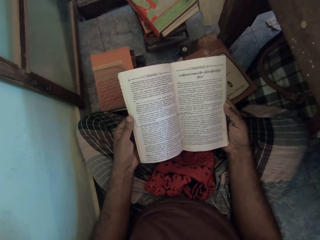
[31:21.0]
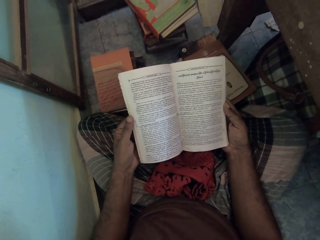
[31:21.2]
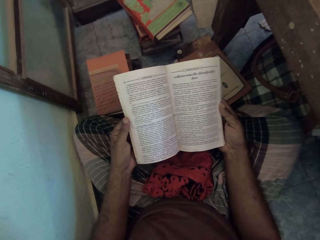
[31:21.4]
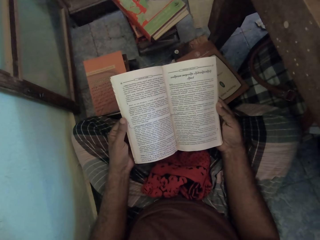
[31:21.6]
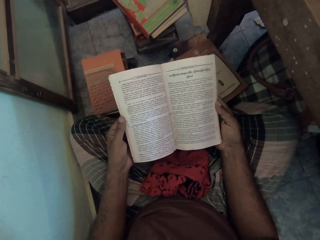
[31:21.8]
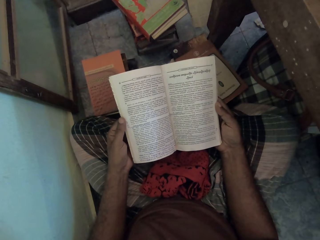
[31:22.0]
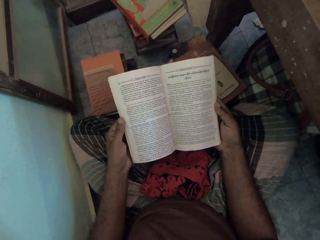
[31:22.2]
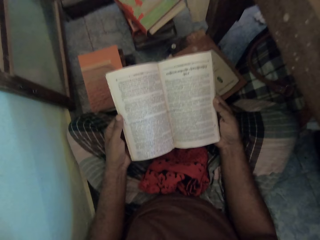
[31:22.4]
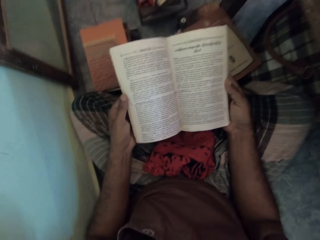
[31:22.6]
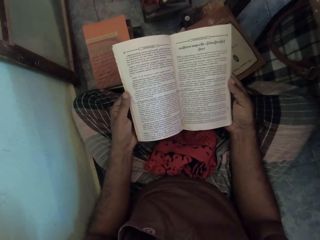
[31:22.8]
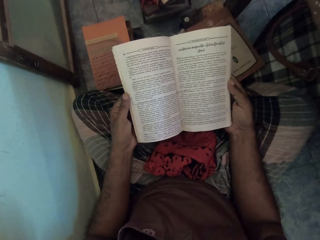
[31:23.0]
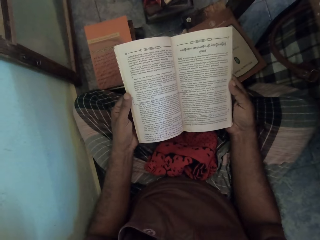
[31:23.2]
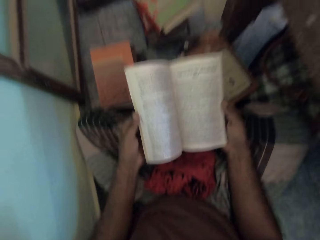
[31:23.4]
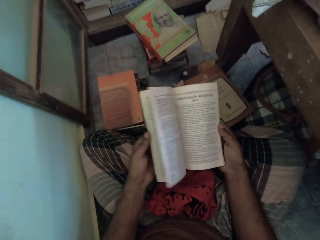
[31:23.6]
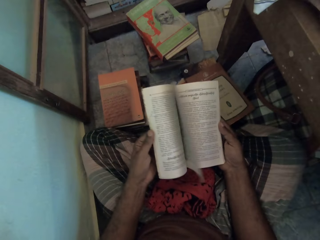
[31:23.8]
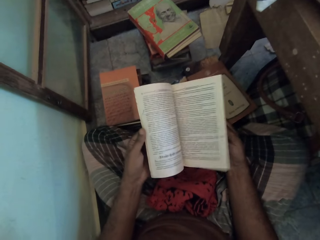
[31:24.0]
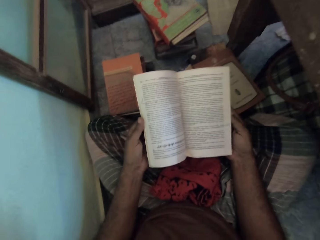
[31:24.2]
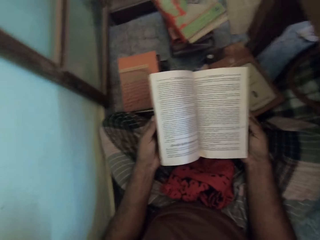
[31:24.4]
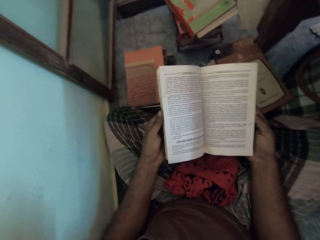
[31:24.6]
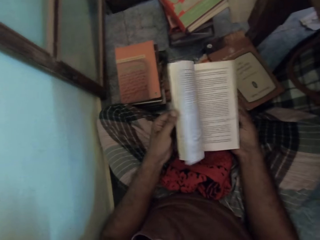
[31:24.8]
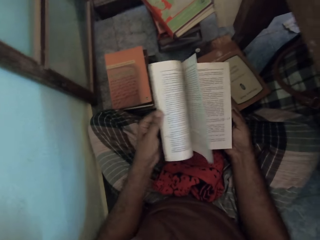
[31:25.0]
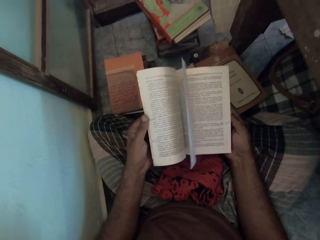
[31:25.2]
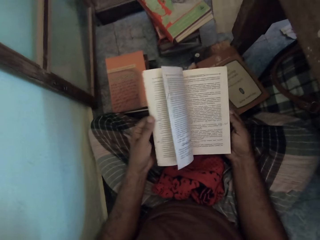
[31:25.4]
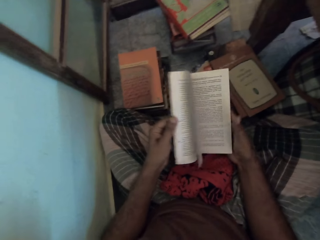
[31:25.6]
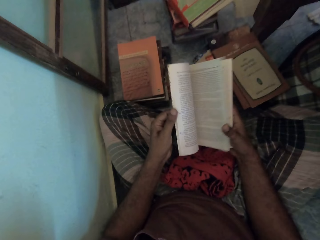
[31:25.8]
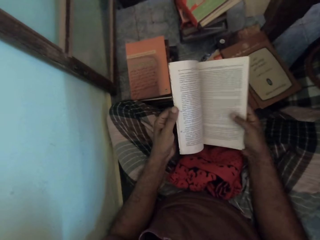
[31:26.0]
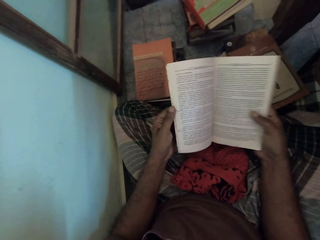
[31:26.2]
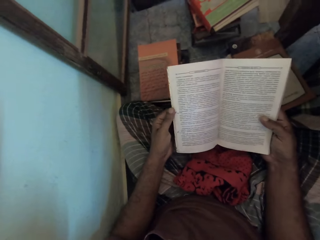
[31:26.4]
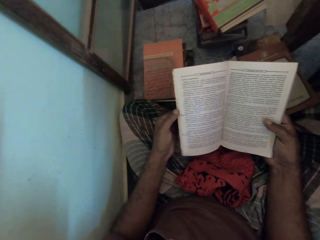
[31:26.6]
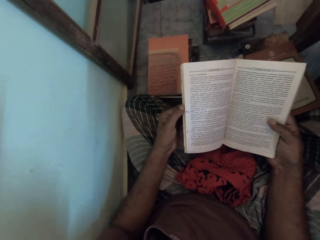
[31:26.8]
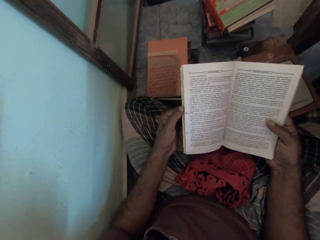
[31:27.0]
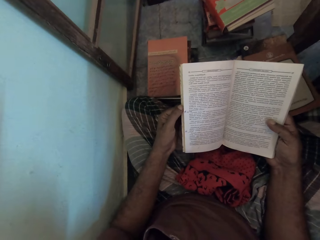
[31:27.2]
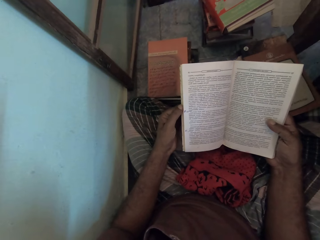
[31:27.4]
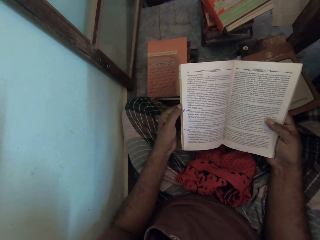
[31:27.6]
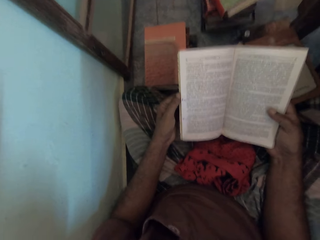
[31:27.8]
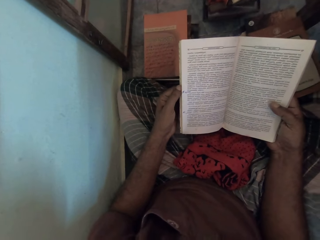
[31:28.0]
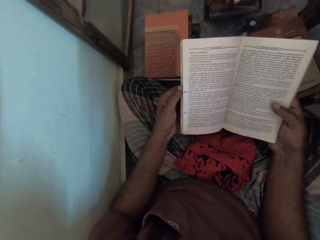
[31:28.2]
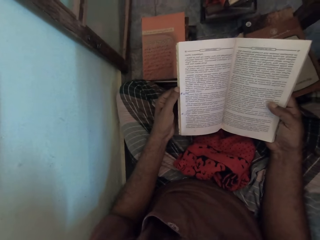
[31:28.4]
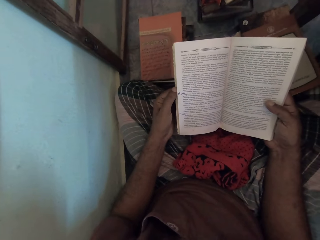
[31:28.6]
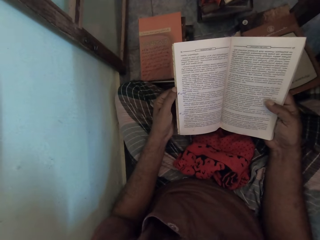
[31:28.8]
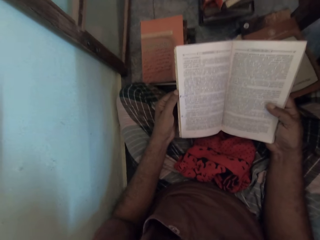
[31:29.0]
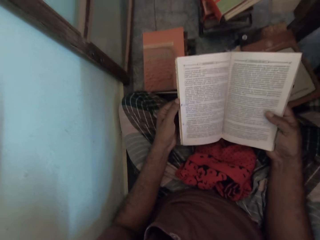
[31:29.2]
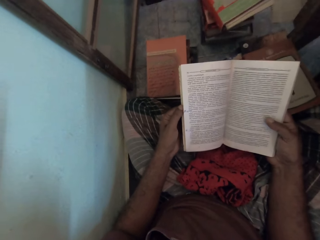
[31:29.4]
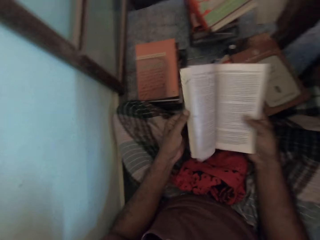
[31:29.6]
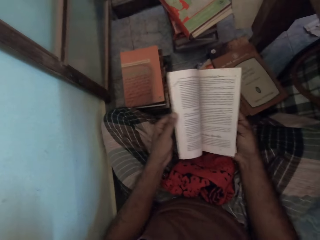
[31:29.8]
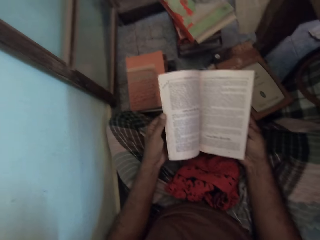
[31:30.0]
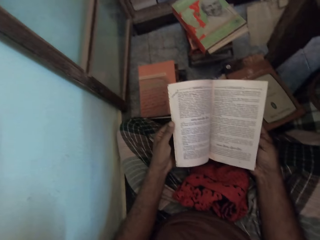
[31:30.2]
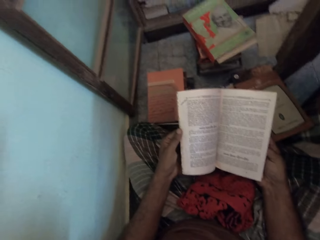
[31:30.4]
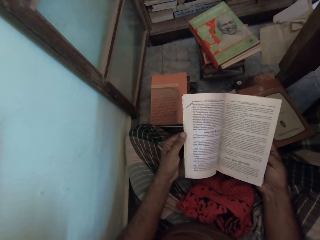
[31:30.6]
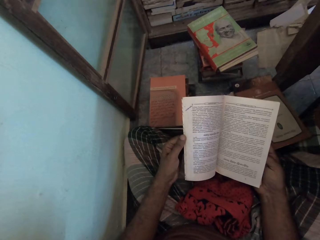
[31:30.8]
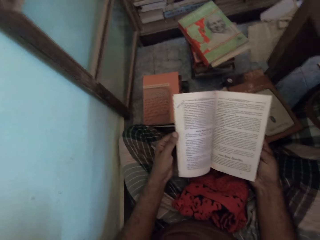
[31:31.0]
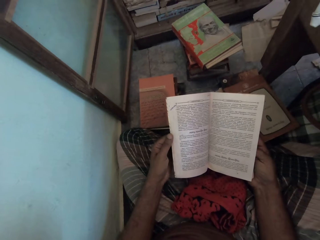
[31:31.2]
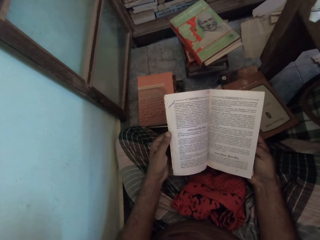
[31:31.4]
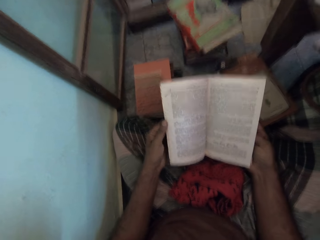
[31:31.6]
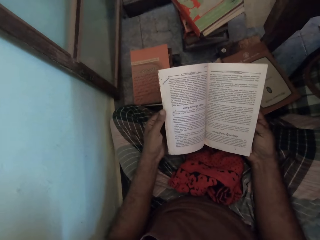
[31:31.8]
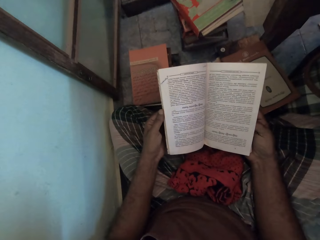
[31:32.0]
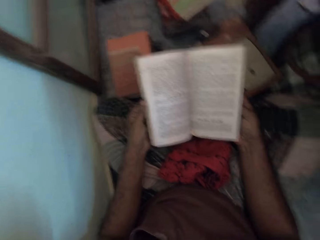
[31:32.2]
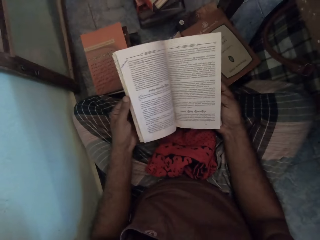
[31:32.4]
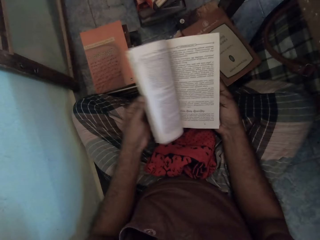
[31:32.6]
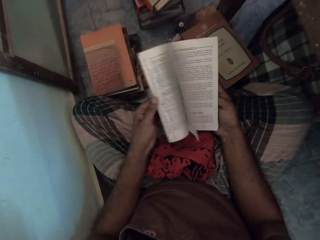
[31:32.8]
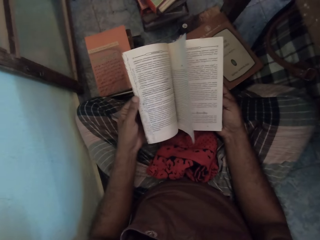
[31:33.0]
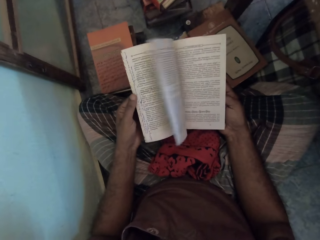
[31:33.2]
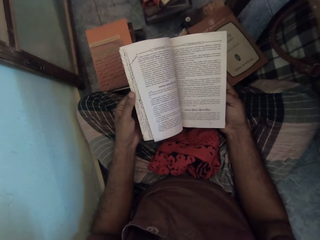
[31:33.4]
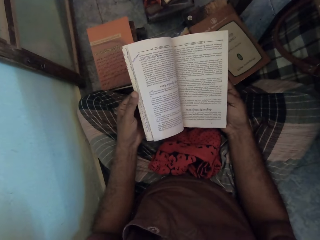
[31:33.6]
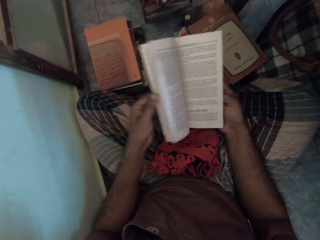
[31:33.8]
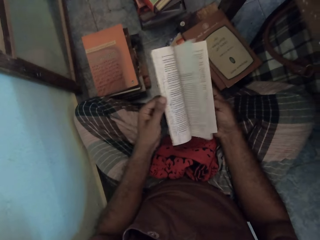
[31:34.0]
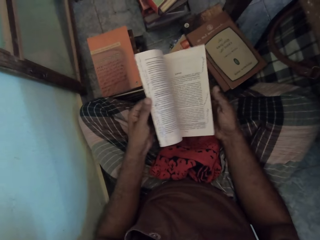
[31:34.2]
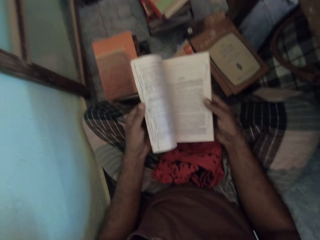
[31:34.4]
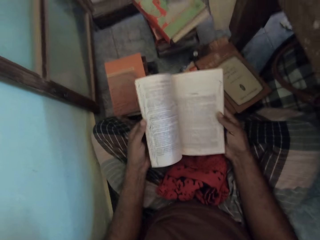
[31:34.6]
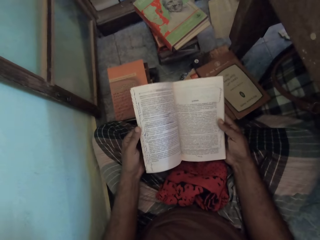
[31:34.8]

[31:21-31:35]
The camera wearer flips the page of the novel. They read the novel. They flip the page of the novel. They read the novel. They flip the page of the novel.

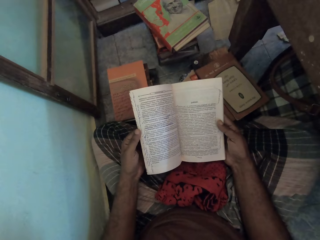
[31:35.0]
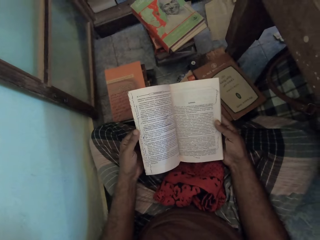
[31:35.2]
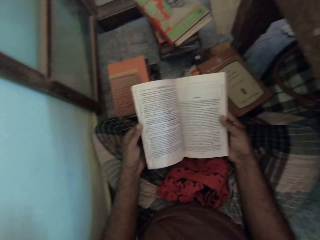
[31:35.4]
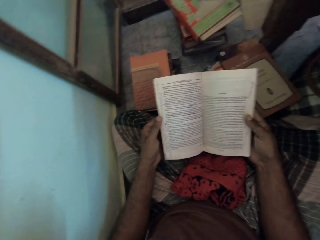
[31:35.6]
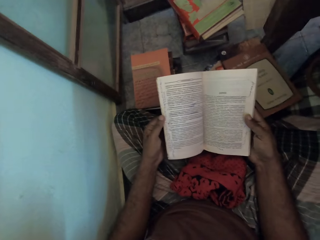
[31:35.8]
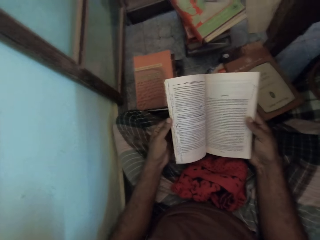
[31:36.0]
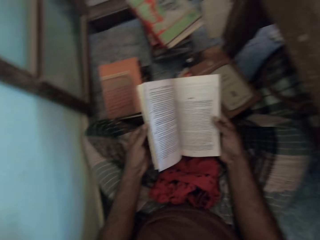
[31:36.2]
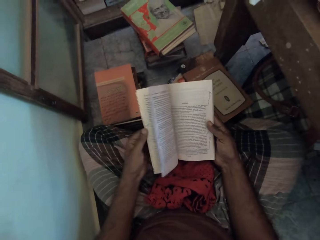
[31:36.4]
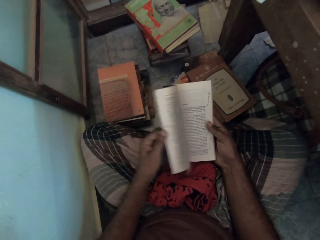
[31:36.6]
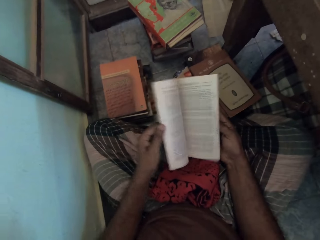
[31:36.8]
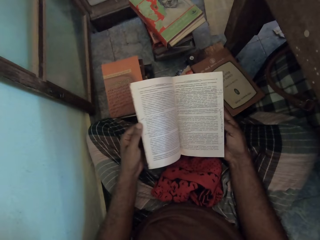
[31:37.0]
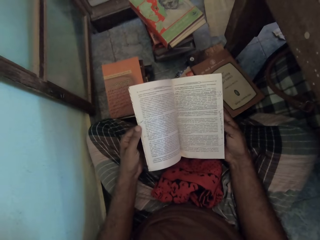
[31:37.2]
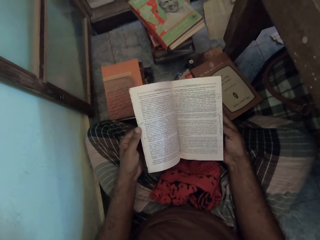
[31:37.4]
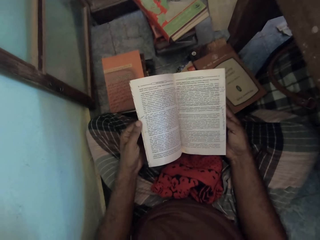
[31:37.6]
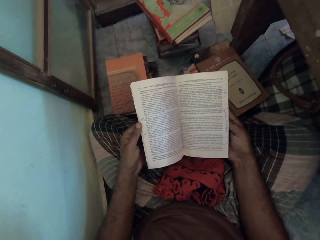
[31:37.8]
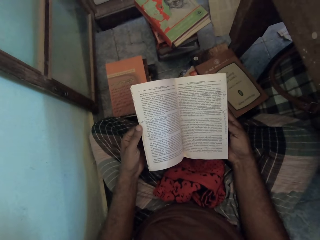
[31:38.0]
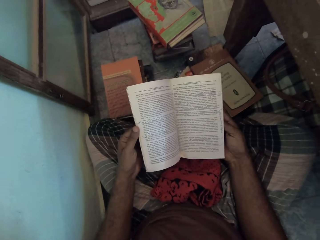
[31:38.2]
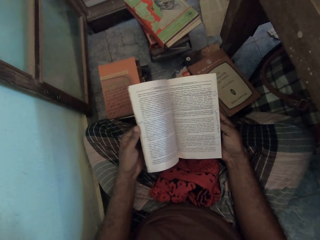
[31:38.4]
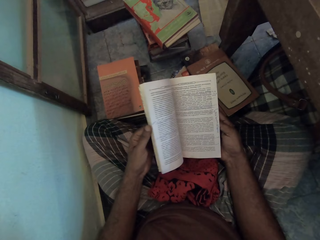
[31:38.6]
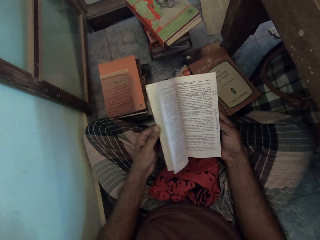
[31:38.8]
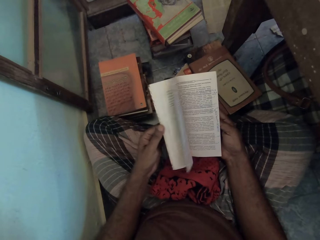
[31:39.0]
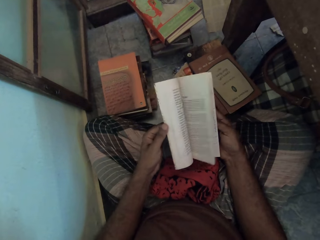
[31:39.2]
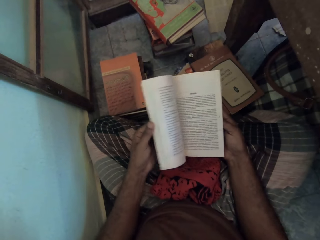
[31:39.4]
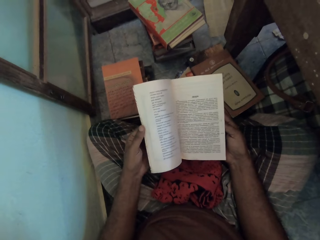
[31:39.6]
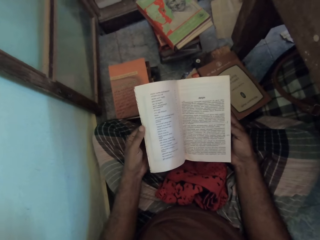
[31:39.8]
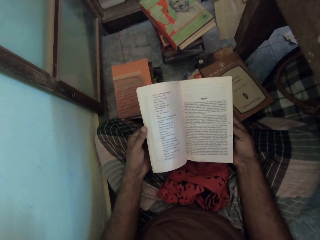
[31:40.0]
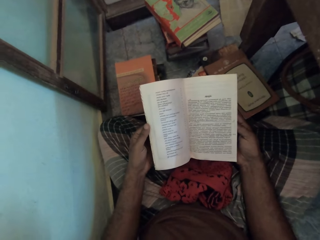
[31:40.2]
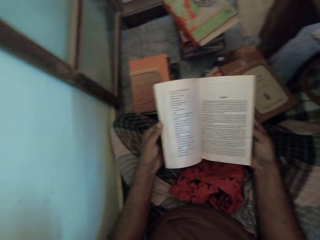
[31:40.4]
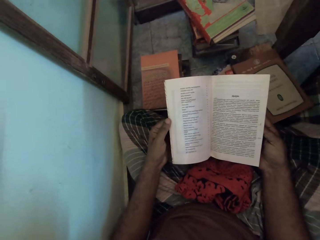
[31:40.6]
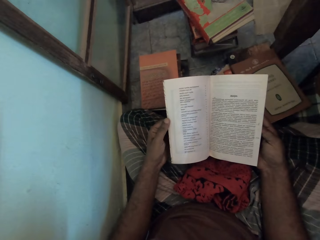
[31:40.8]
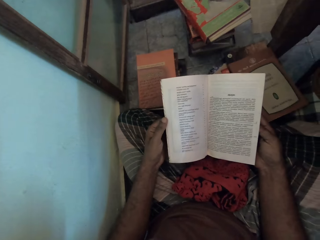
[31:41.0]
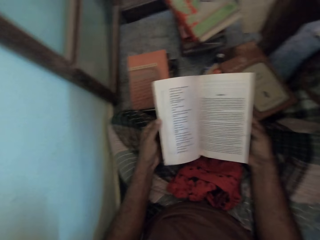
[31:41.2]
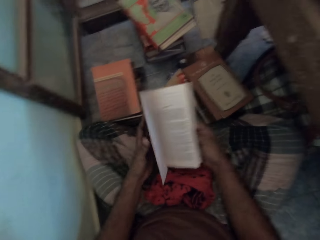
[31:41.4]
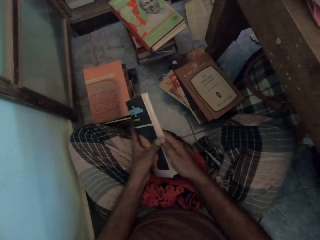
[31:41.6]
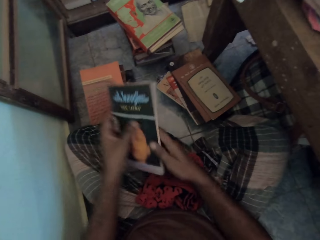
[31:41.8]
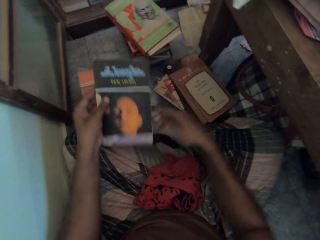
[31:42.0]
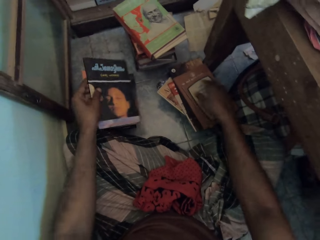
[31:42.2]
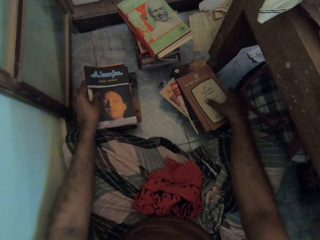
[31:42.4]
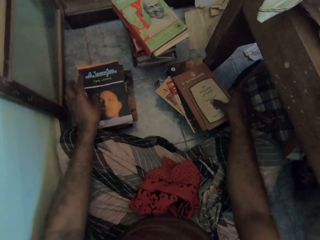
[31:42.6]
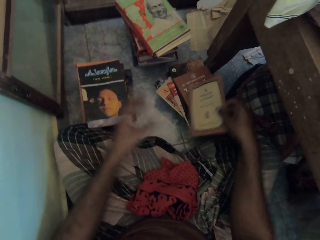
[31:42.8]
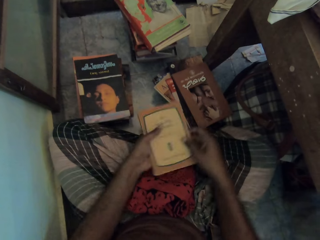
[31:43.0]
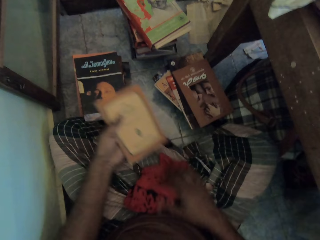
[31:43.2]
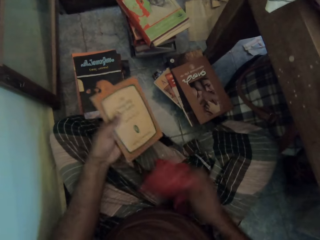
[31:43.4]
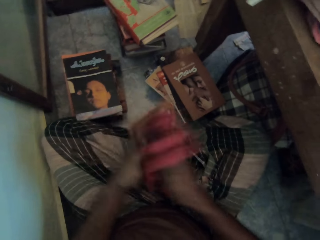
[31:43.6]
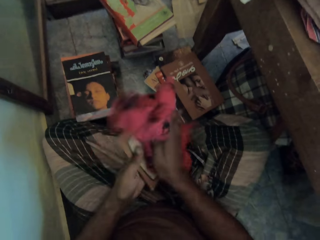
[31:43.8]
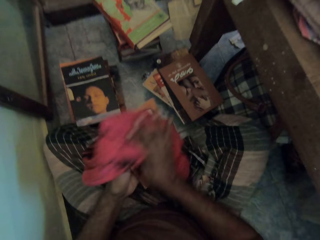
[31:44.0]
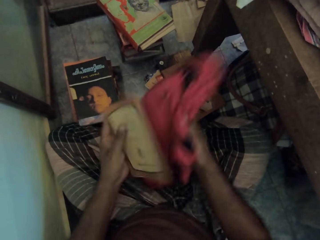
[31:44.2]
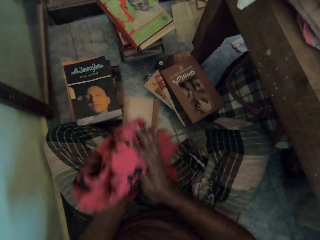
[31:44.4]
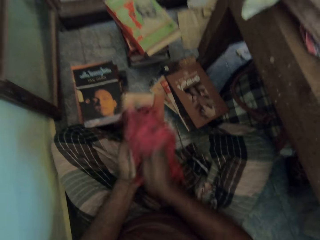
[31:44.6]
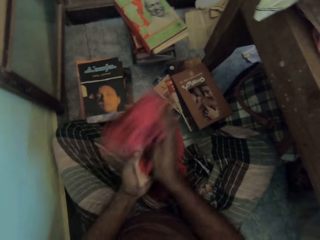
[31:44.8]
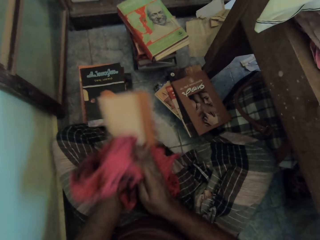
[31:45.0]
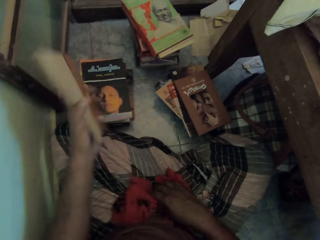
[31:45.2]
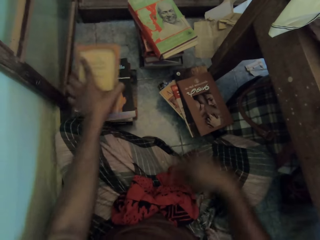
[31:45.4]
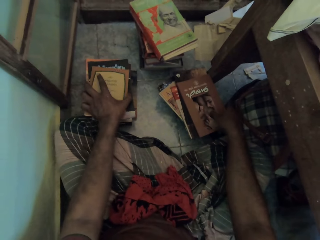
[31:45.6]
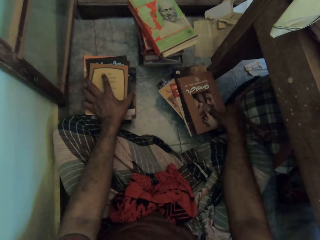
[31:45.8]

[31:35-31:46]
The camera wearer reads the novel. They flip the page of the novel. They read the book. They move the book pages. They place the novel on top of the novels on the floor. They pick up the novel, pick up a piece of cloth, and wipe the novel with the piece of cloth. They drop the piece of cloth.
